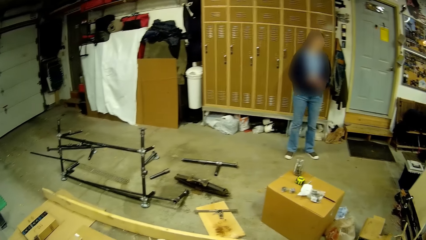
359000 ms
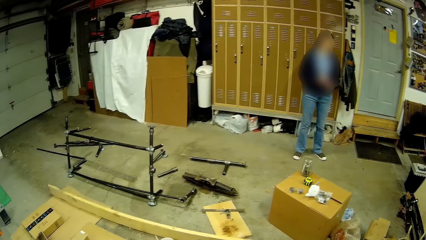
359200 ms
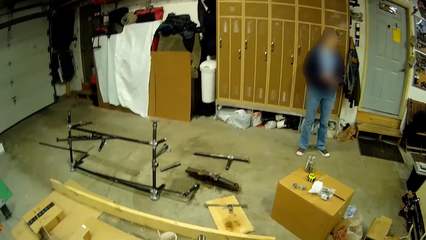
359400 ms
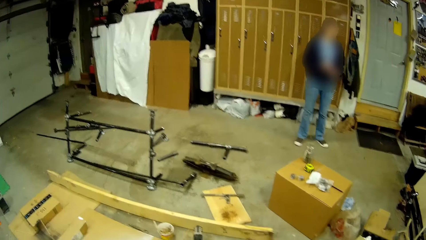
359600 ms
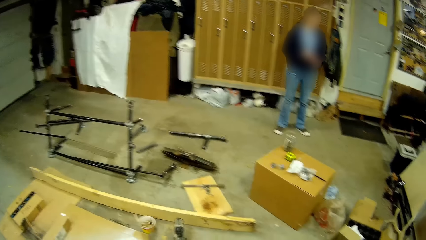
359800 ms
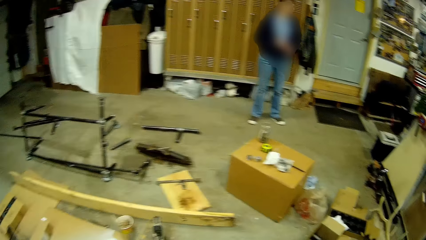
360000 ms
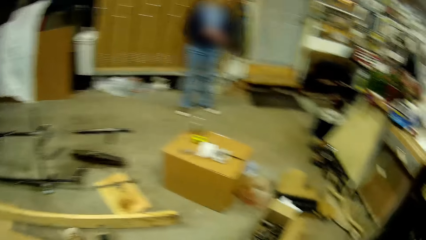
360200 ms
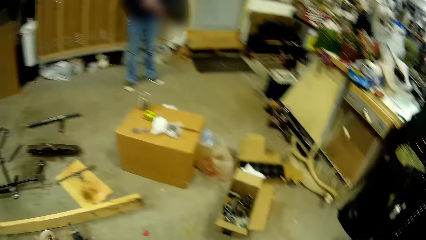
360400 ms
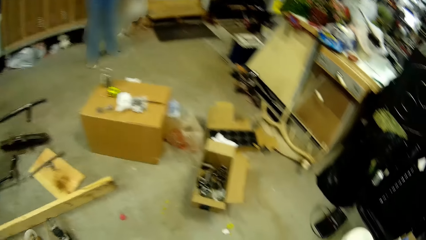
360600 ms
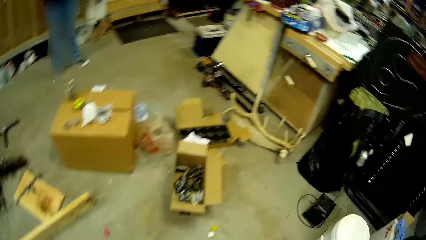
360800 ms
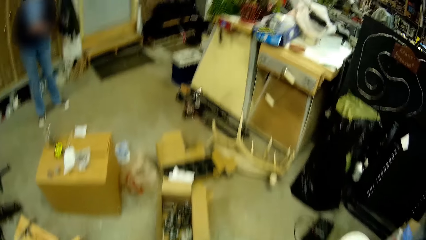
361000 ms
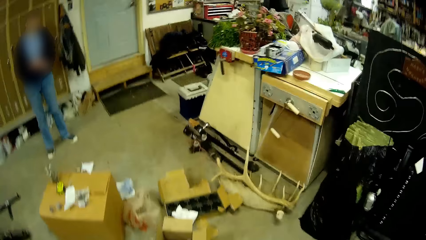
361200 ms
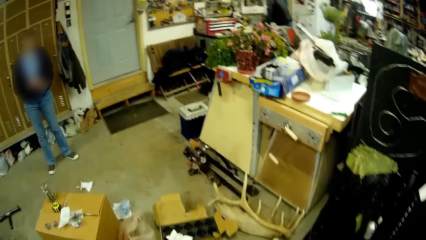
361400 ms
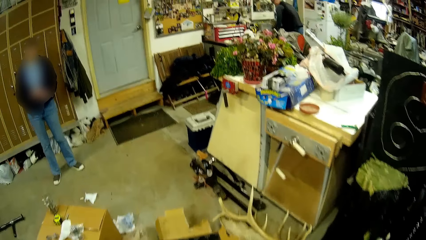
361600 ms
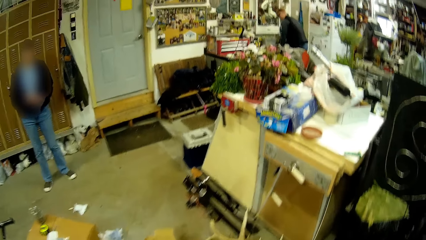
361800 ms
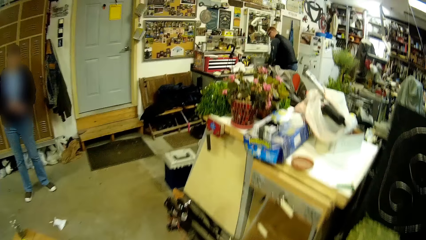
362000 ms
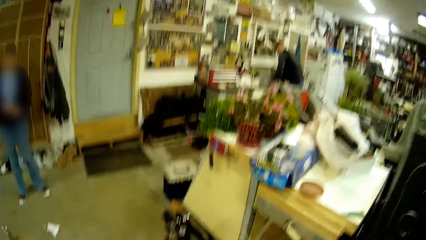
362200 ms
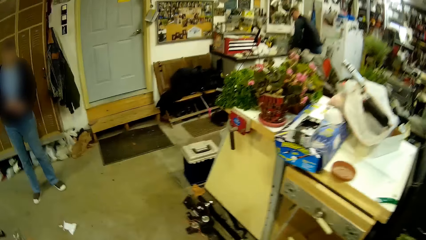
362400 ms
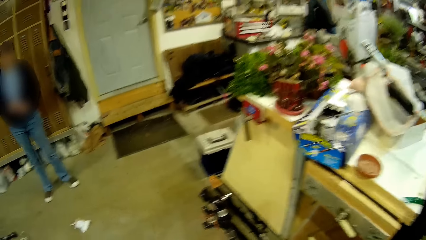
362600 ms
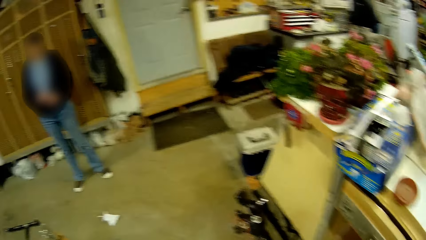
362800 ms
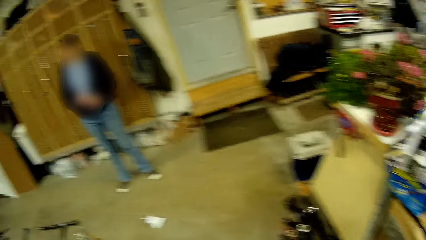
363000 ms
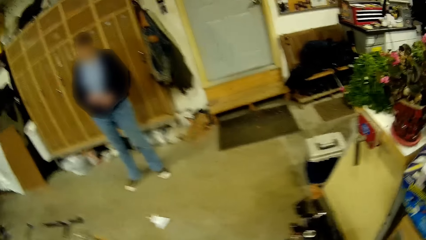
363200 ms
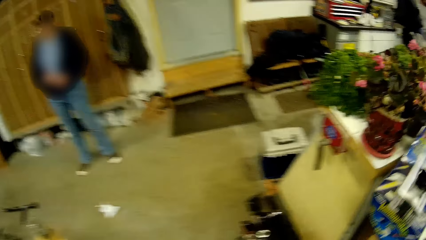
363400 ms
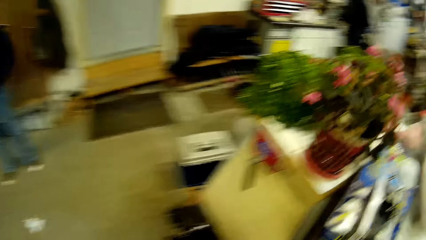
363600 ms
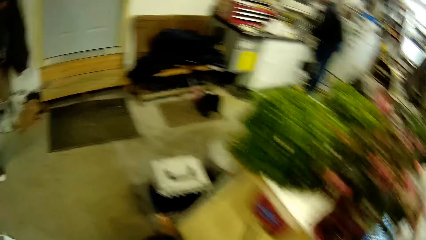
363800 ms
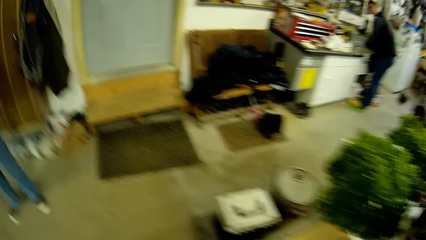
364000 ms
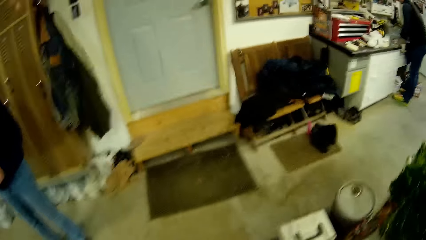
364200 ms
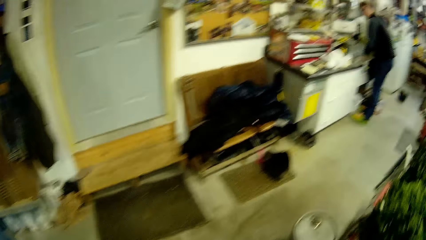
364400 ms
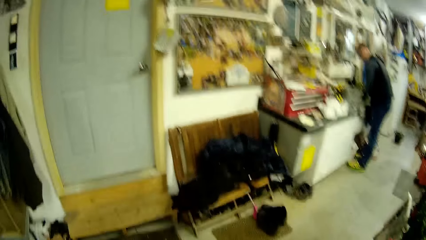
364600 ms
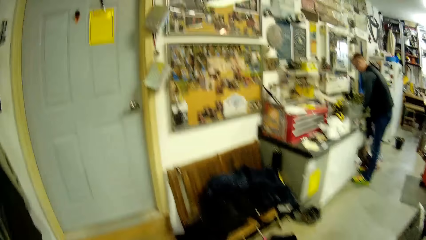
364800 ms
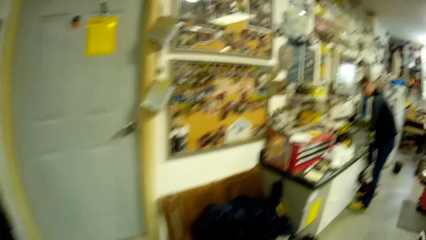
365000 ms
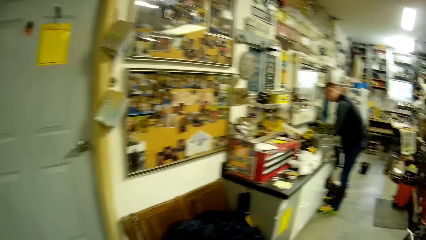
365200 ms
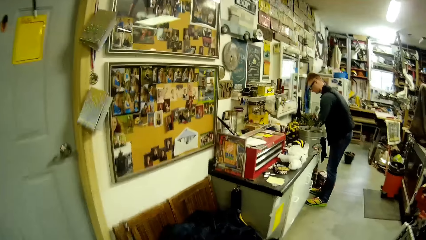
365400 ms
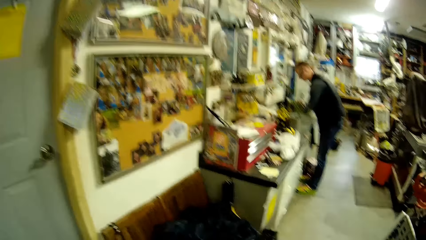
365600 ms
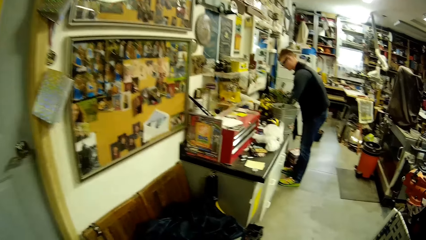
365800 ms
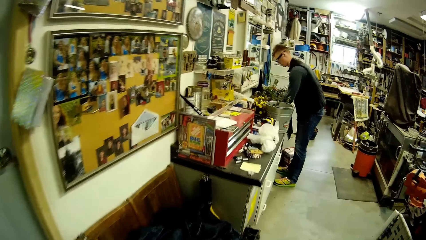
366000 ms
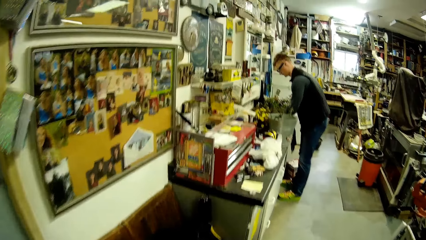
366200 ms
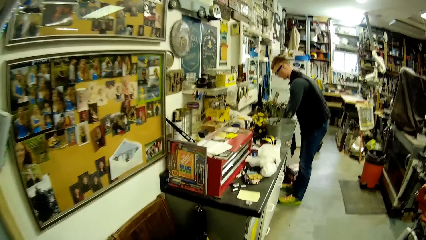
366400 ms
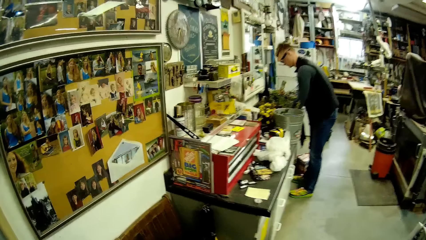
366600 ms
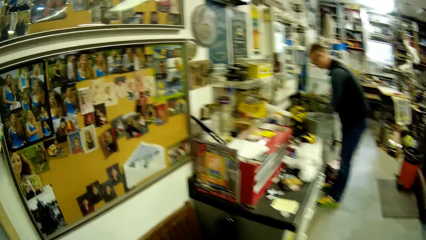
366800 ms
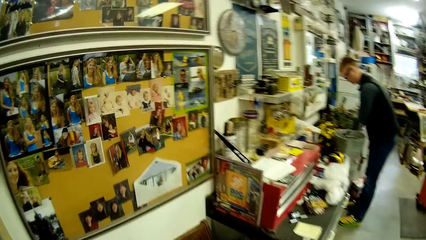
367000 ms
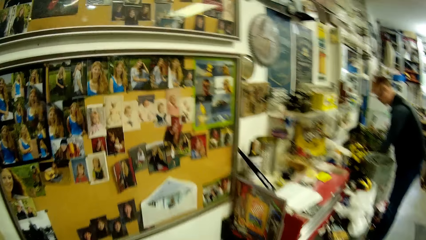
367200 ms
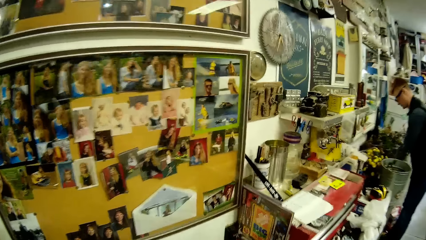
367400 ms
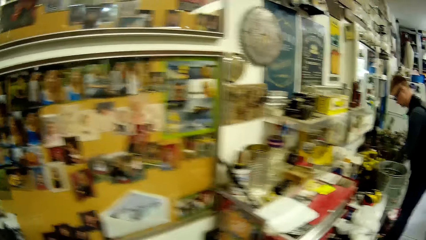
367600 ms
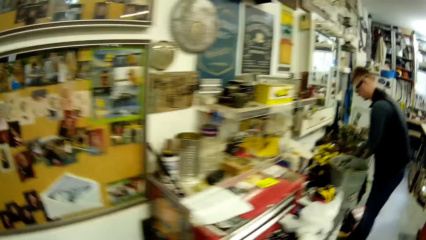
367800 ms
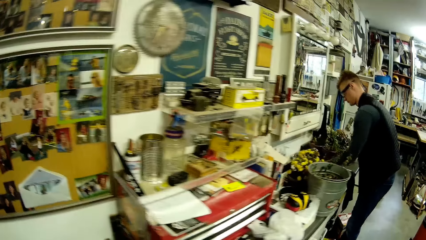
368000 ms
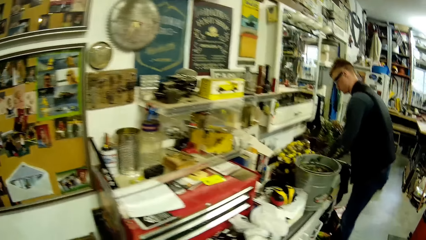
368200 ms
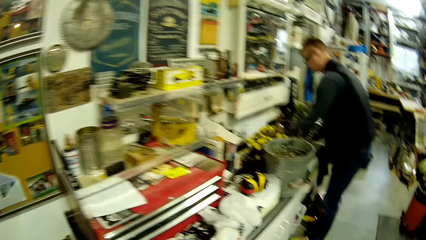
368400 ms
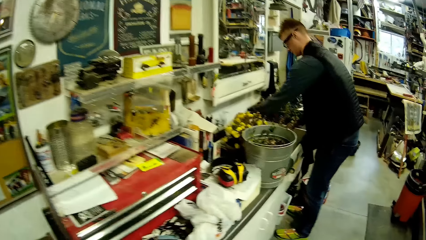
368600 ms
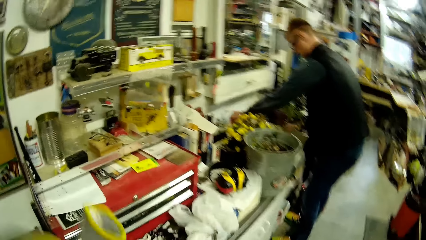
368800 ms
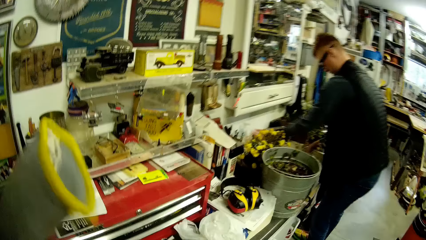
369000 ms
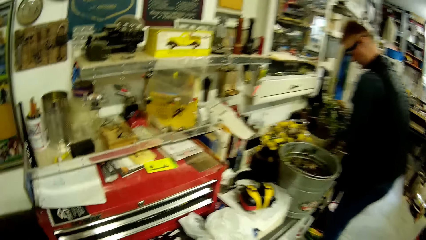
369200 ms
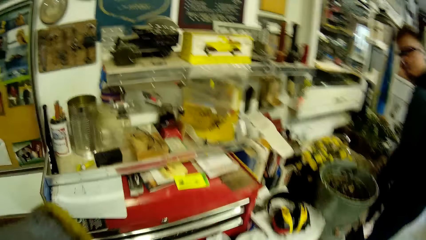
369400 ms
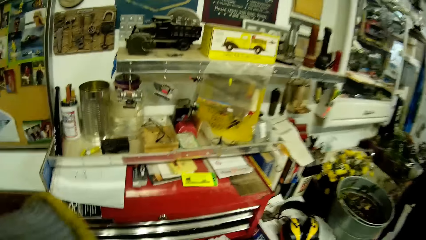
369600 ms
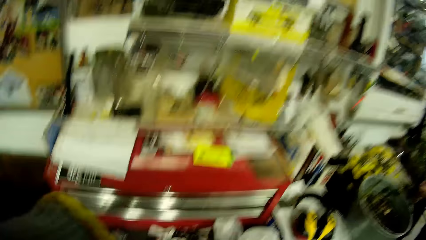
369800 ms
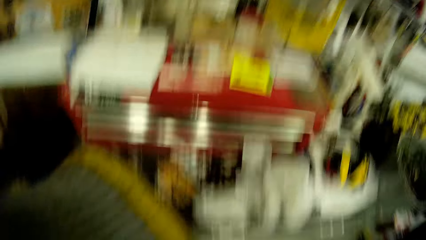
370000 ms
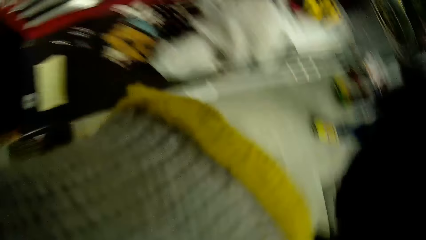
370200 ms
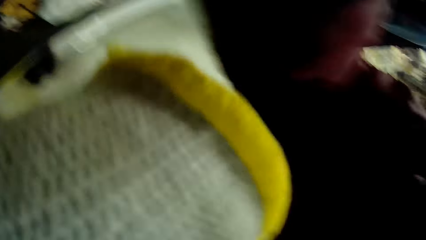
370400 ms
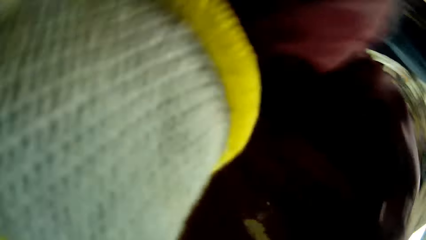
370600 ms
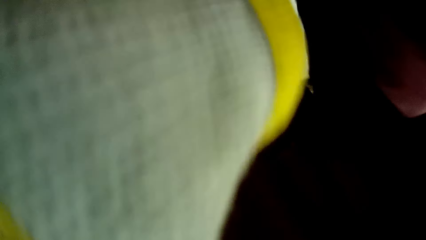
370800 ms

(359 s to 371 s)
The camera wearer walks towards the man's garage. They walk around the hardware. They walk past a woman in the garage. The man washes his hands at a sink.
